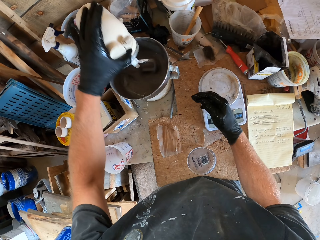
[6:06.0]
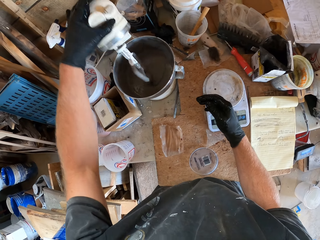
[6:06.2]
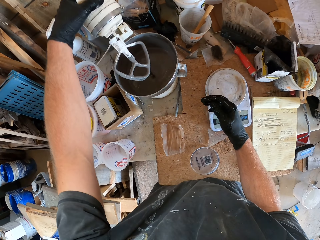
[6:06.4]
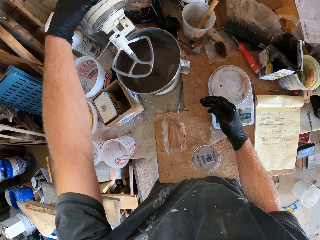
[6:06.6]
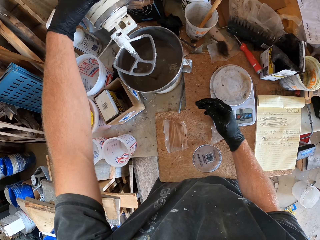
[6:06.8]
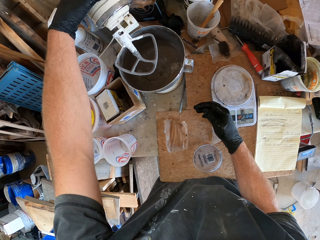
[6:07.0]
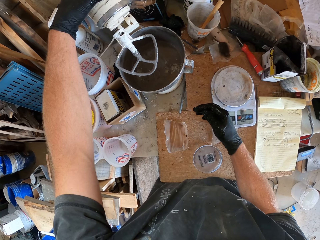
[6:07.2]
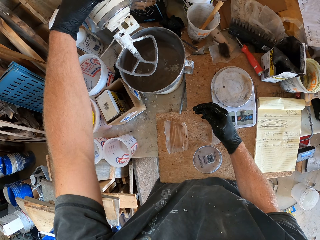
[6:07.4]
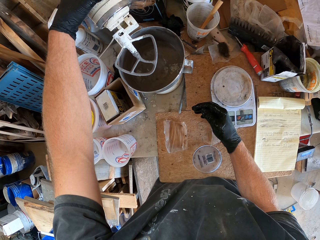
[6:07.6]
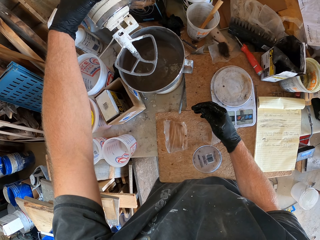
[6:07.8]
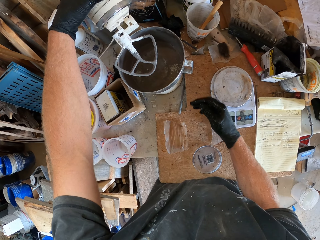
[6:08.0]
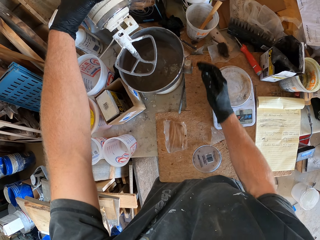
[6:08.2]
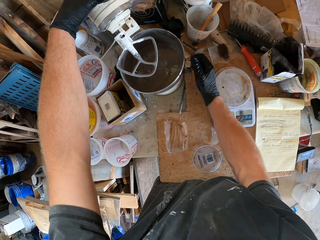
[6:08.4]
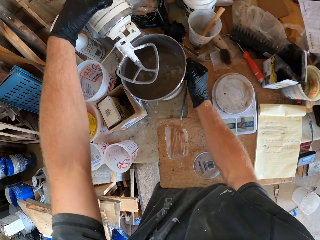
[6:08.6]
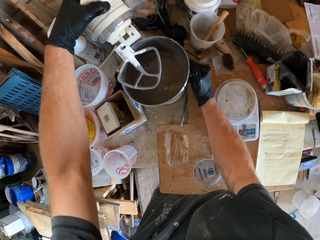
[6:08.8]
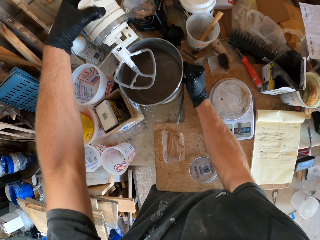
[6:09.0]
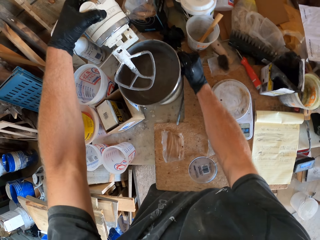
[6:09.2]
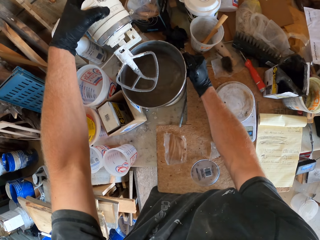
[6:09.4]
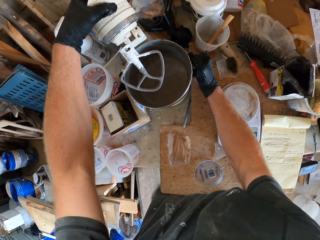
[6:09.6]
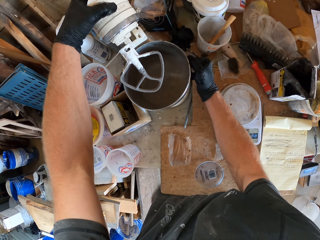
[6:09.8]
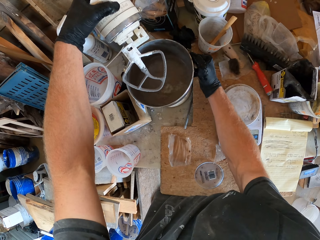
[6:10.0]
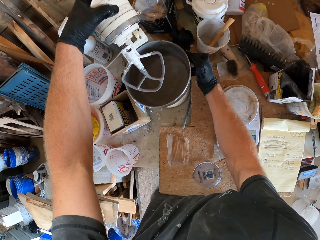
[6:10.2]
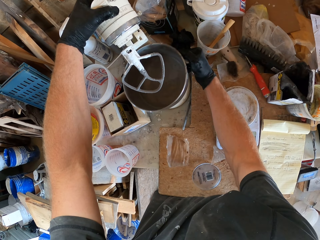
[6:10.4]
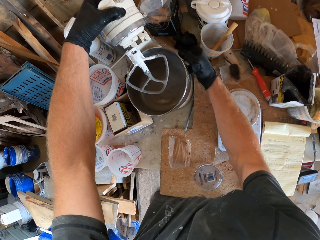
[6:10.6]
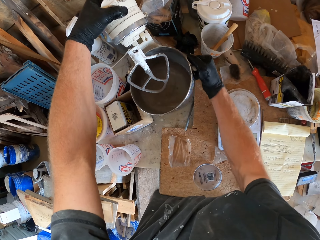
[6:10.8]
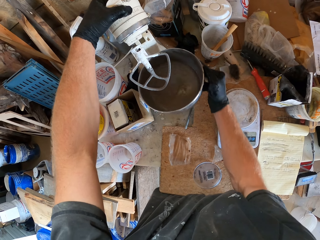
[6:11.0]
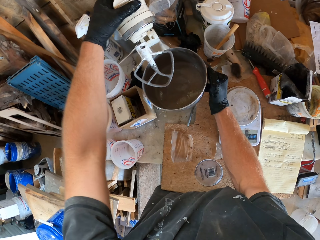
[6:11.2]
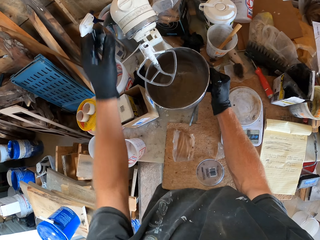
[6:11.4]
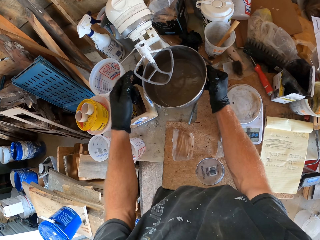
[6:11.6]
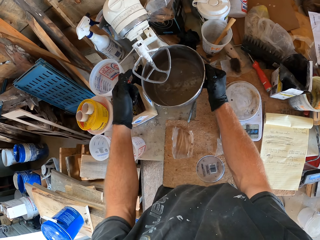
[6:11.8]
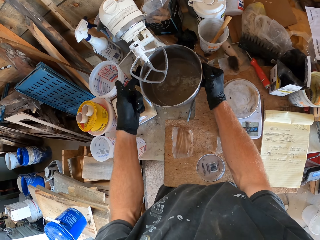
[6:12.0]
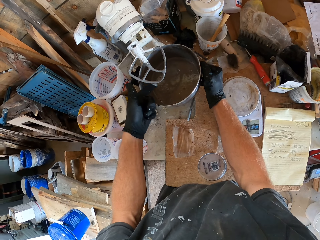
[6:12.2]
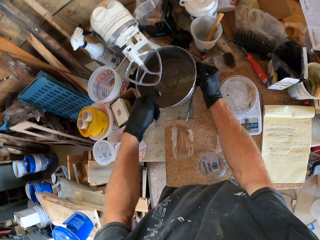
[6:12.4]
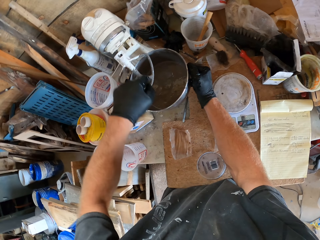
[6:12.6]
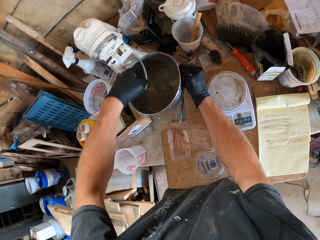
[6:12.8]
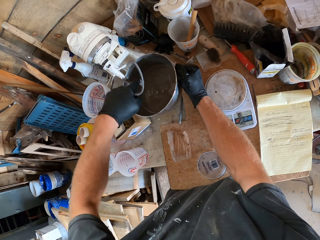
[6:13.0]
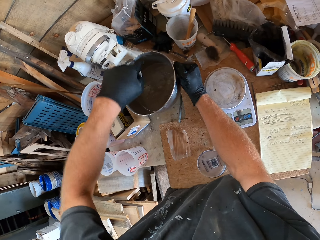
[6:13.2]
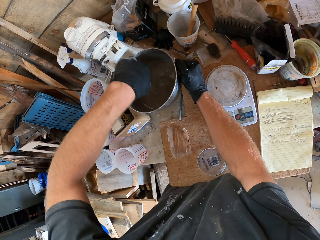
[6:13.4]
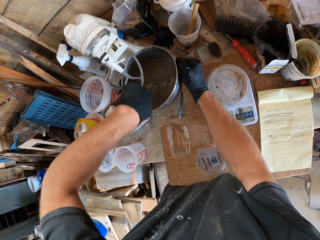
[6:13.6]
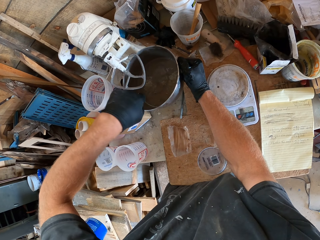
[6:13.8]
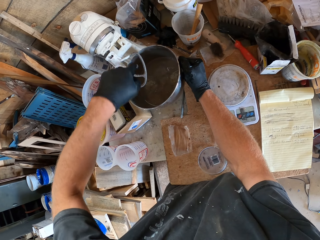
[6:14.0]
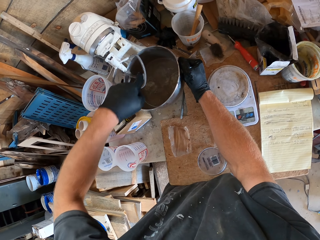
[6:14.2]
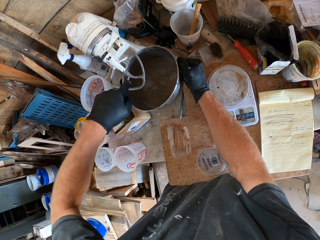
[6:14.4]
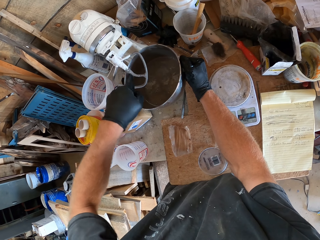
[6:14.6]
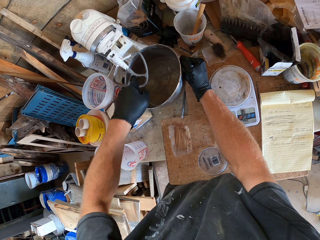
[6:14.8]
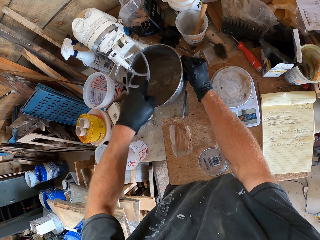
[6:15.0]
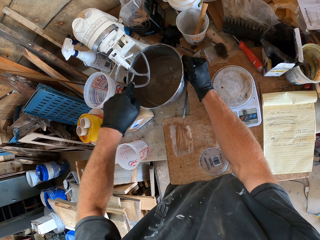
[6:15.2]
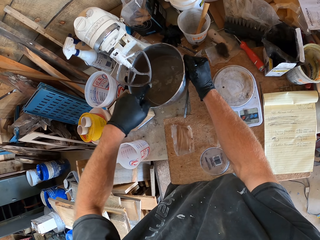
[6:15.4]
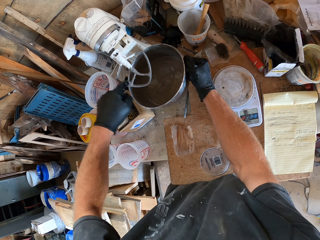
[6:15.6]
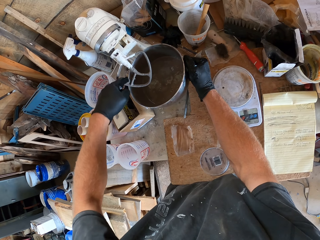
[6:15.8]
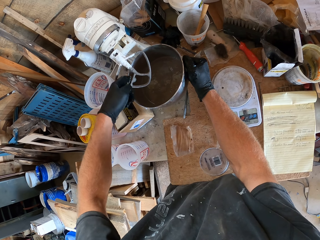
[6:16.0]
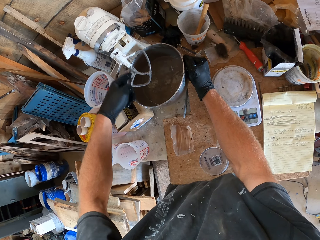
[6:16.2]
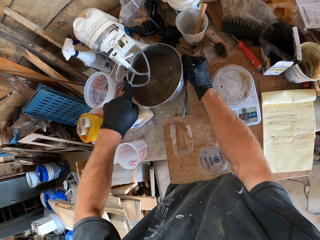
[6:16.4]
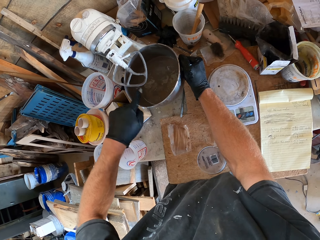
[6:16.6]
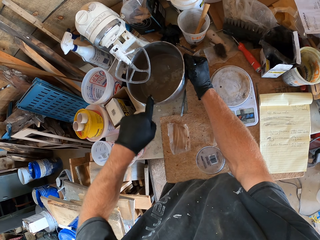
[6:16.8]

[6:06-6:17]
The camera wearer removes the mixer from the bowl or bucket. They shake the bucket. They remove the bowl from the mixer. They wipe cement off the mixer with a hand.

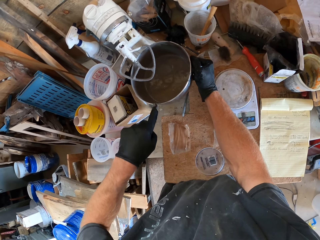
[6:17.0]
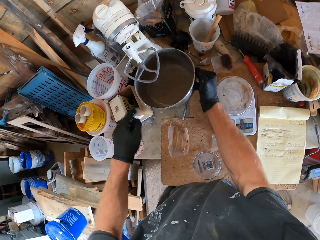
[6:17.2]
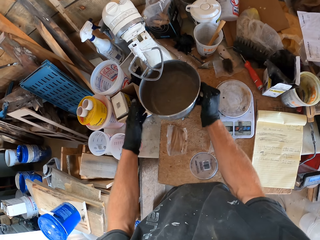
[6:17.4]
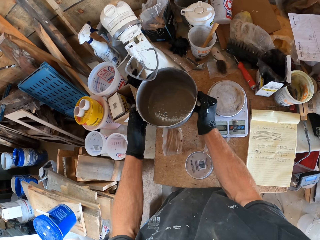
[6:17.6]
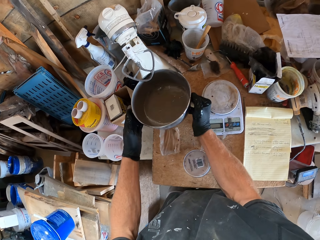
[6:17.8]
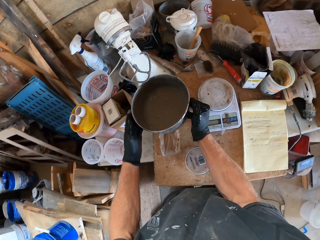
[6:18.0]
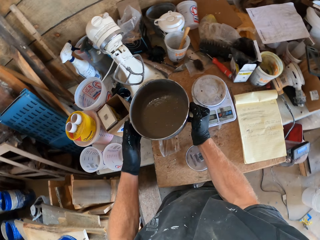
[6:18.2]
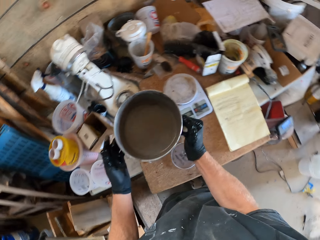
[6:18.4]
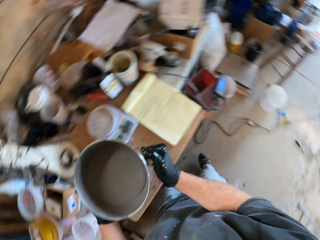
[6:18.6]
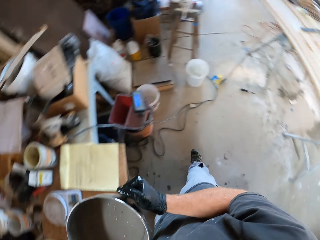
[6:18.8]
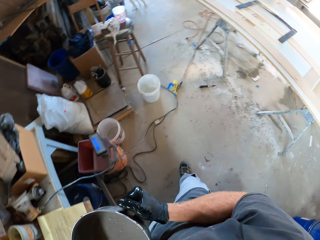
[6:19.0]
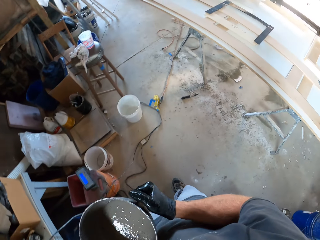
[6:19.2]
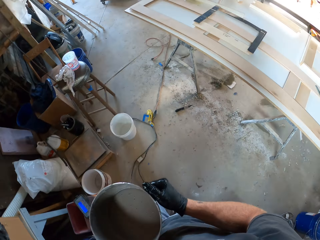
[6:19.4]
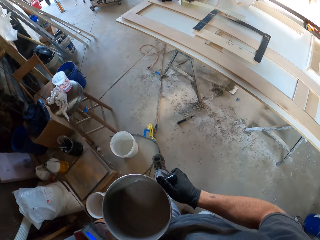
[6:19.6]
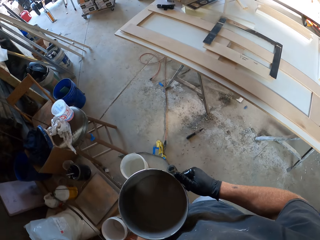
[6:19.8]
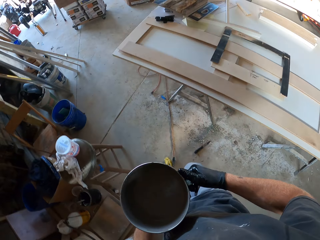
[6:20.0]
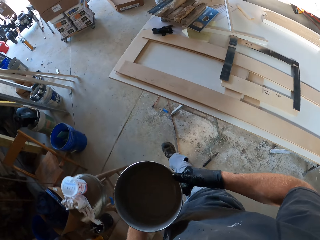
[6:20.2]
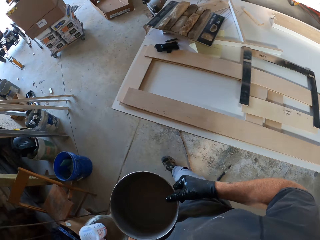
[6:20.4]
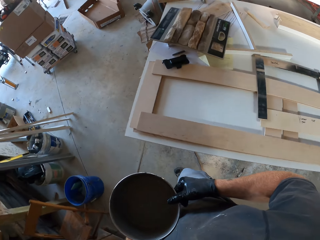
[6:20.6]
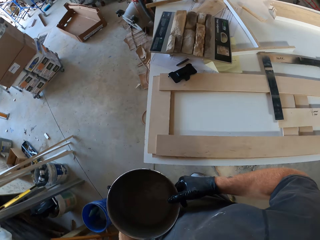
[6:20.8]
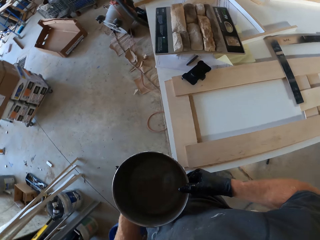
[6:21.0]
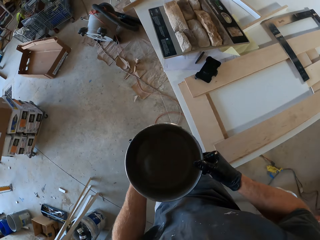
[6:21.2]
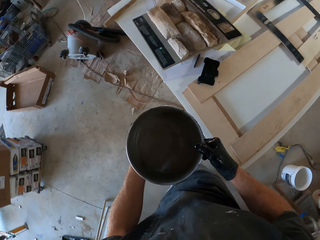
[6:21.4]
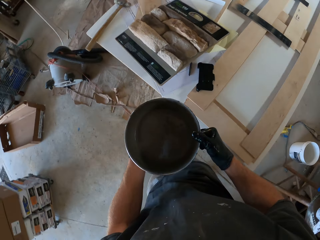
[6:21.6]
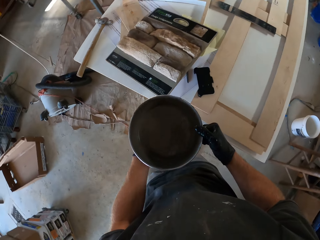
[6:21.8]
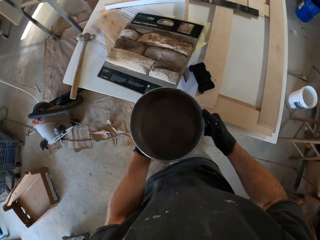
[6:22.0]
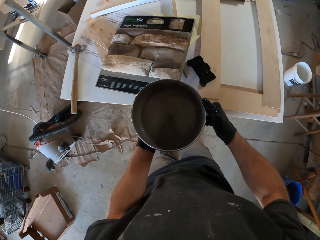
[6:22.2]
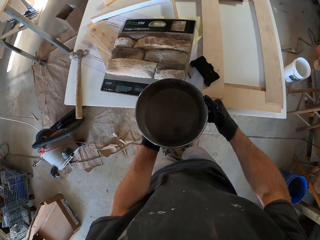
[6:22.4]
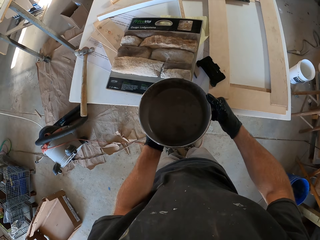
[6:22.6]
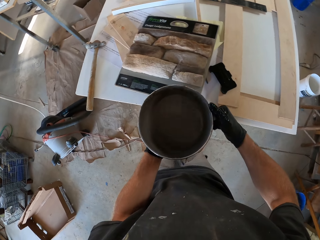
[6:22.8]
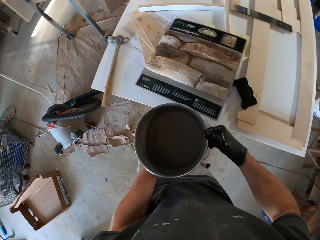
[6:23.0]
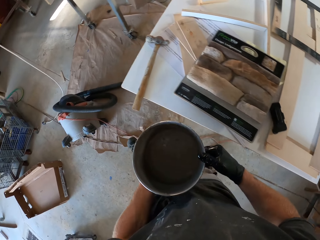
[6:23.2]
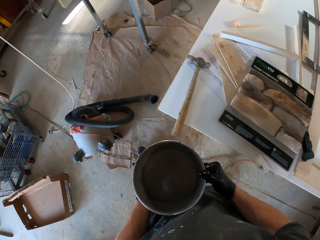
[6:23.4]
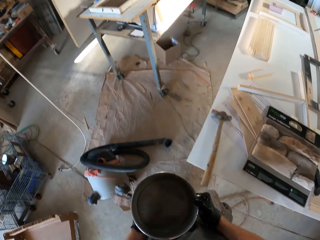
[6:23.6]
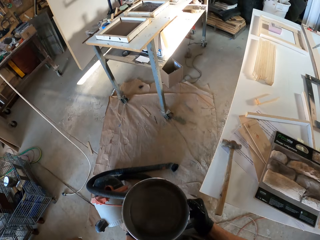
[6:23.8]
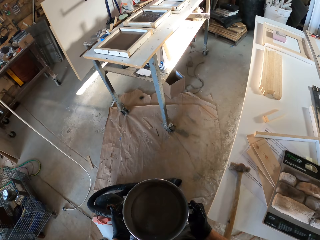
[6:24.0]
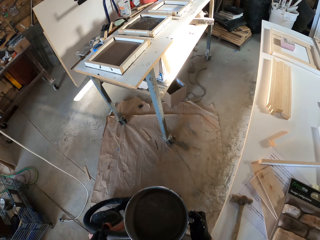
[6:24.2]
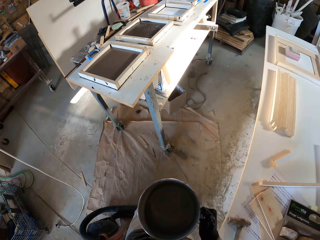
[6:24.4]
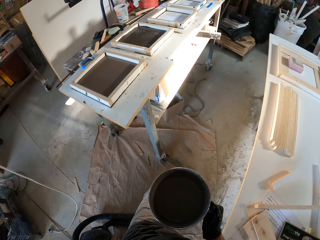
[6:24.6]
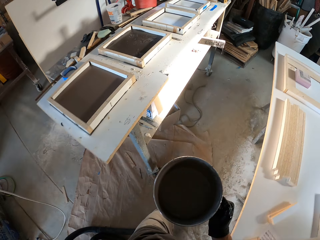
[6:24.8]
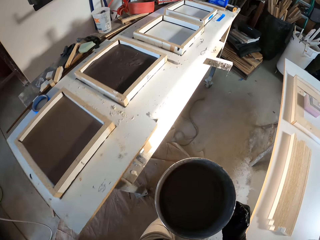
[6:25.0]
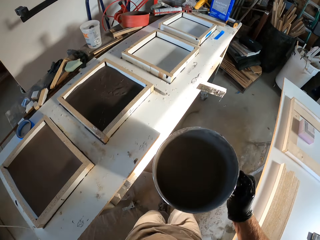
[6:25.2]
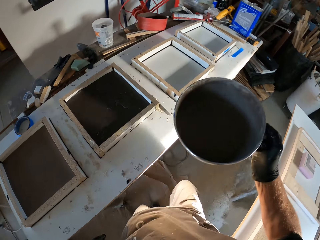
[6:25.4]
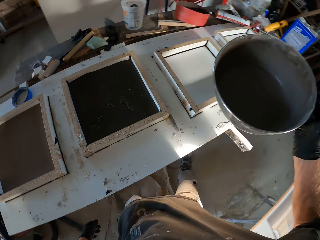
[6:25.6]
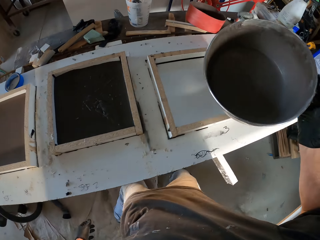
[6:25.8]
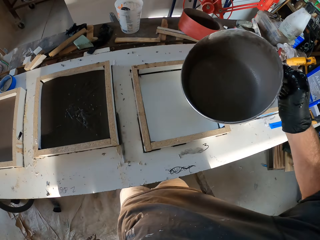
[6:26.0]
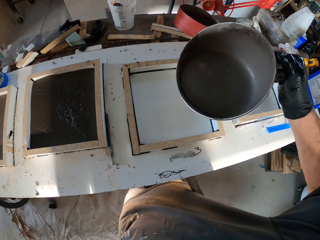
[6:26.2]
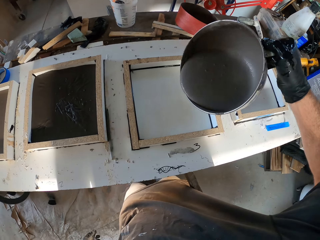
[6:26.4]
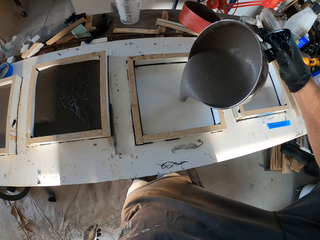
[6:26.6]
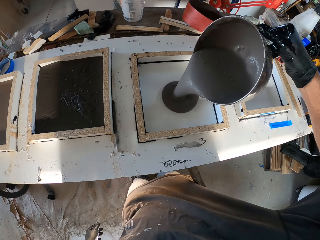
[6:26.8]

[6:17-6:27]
The camera wearer carries the bowl from the mixer. They pick the bucket. They walk to the table. They pour paste on the table.
